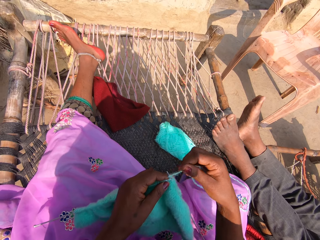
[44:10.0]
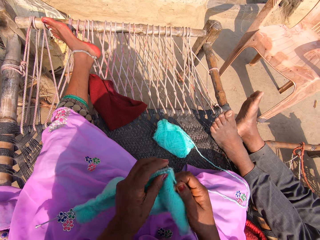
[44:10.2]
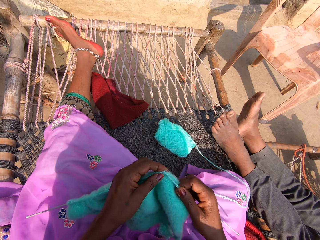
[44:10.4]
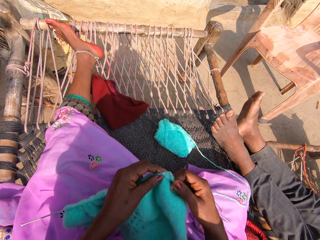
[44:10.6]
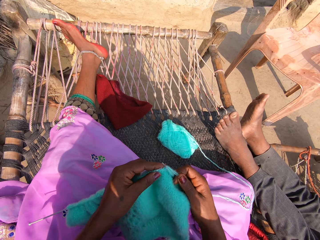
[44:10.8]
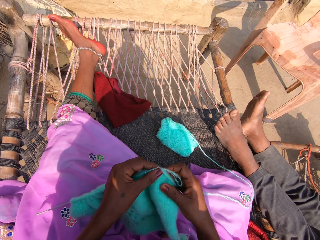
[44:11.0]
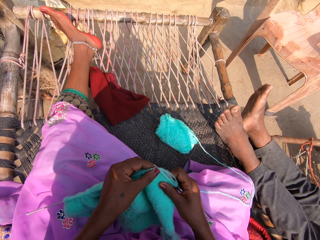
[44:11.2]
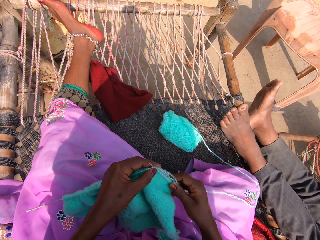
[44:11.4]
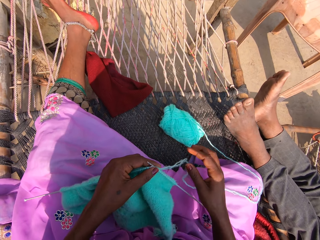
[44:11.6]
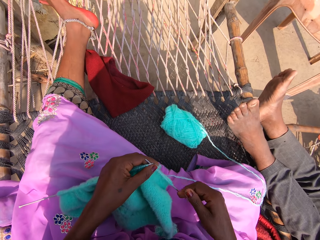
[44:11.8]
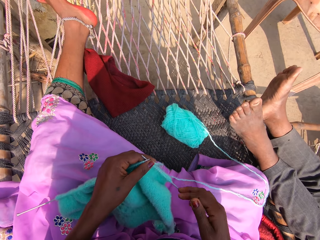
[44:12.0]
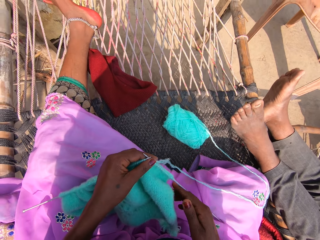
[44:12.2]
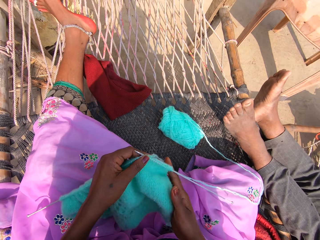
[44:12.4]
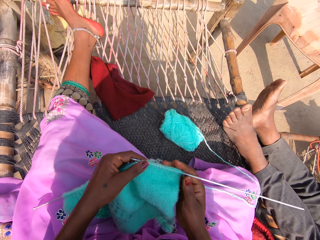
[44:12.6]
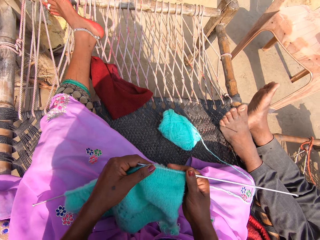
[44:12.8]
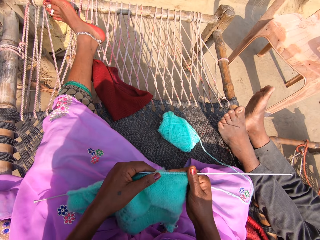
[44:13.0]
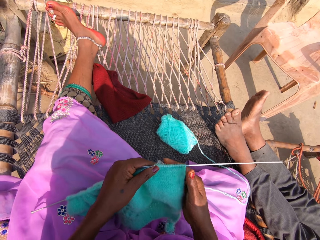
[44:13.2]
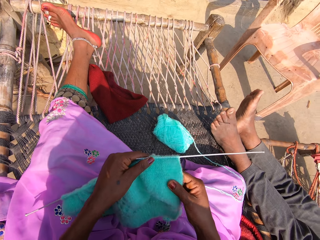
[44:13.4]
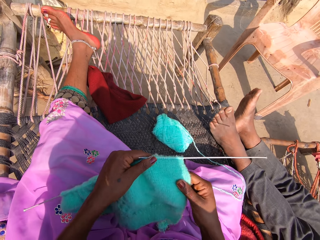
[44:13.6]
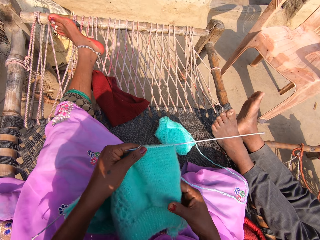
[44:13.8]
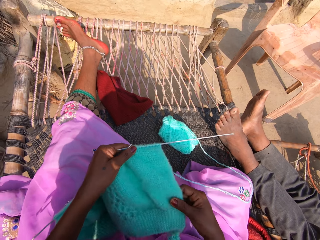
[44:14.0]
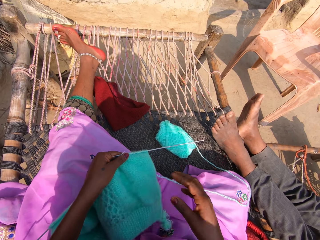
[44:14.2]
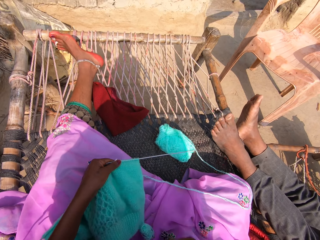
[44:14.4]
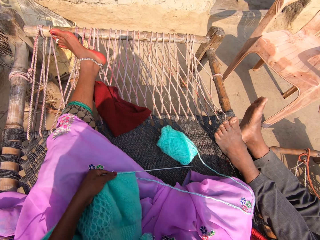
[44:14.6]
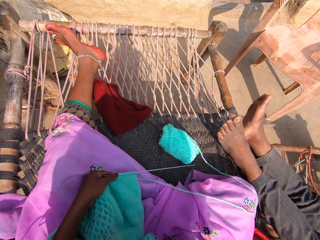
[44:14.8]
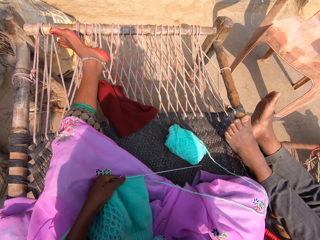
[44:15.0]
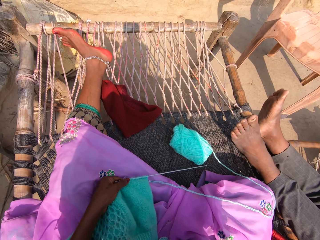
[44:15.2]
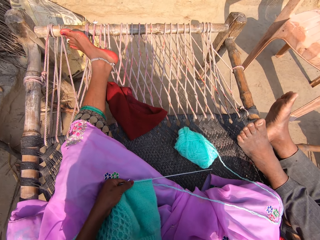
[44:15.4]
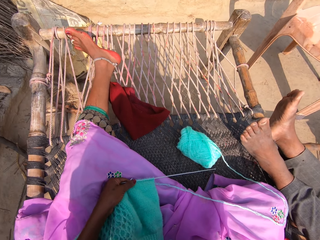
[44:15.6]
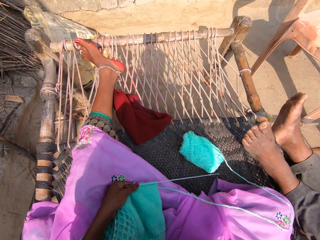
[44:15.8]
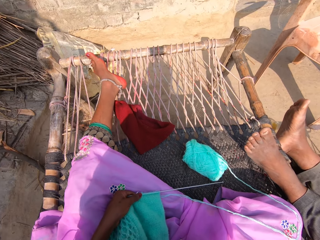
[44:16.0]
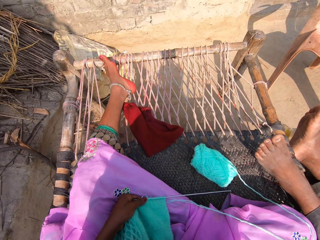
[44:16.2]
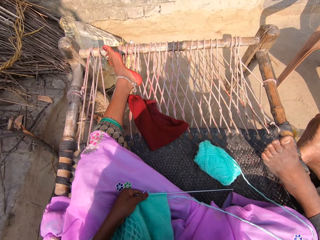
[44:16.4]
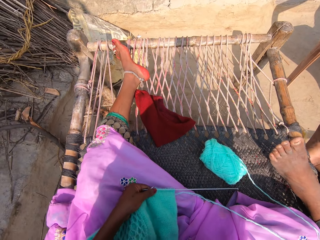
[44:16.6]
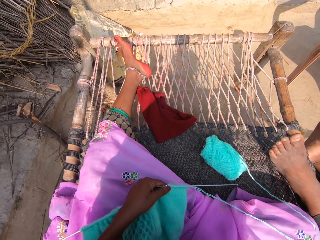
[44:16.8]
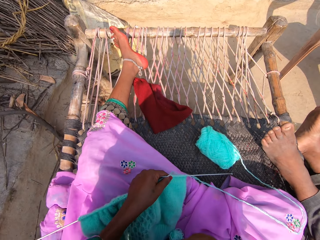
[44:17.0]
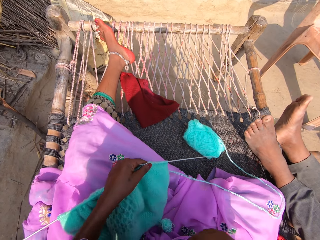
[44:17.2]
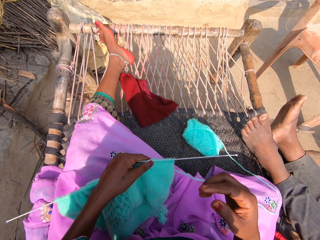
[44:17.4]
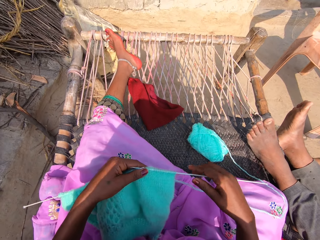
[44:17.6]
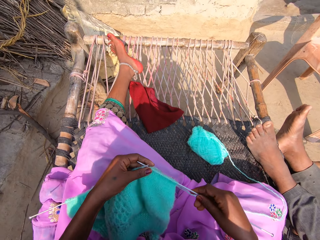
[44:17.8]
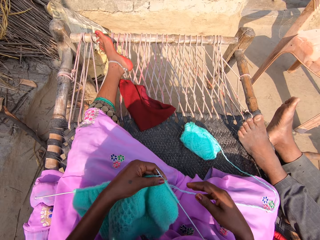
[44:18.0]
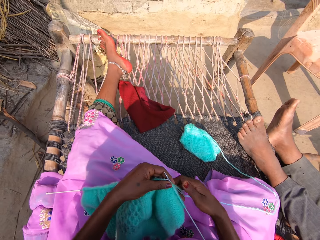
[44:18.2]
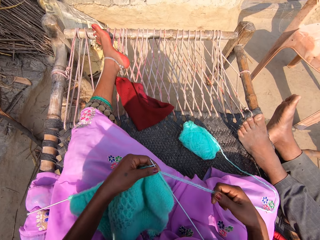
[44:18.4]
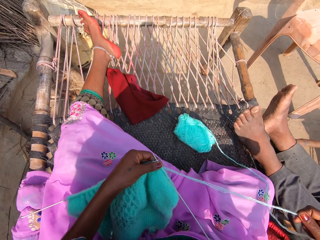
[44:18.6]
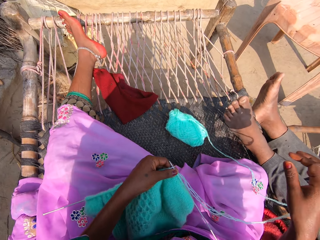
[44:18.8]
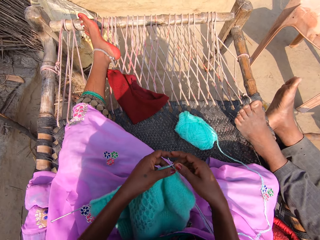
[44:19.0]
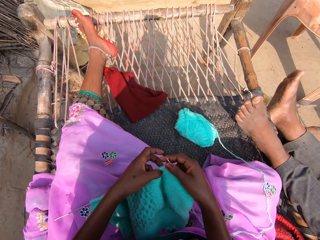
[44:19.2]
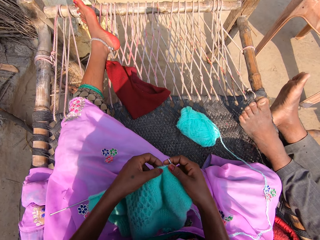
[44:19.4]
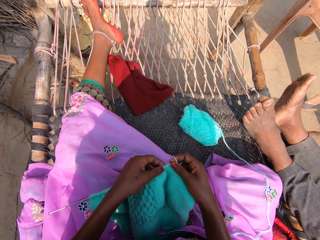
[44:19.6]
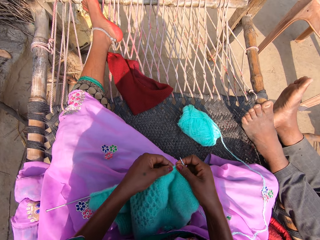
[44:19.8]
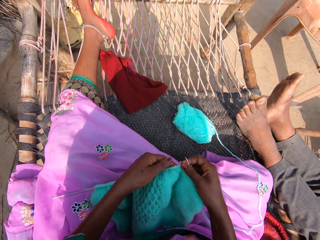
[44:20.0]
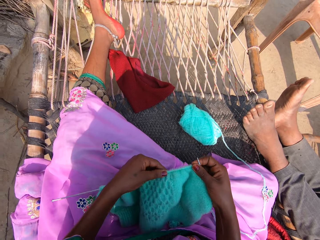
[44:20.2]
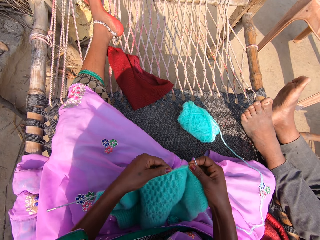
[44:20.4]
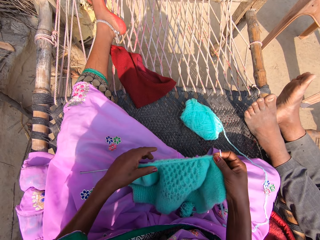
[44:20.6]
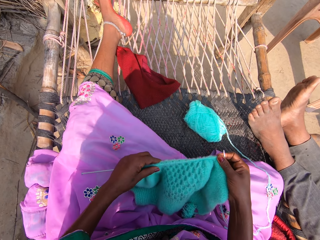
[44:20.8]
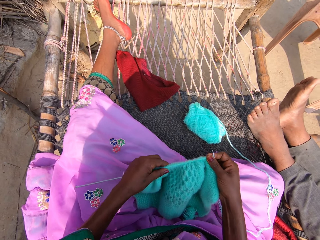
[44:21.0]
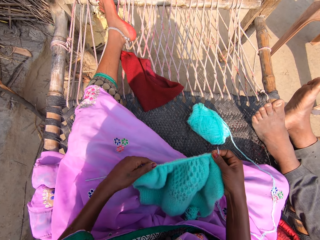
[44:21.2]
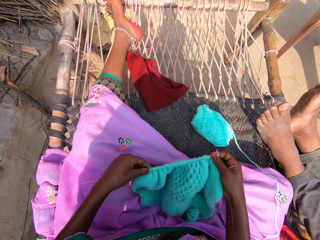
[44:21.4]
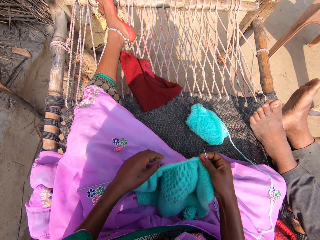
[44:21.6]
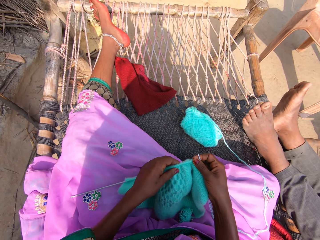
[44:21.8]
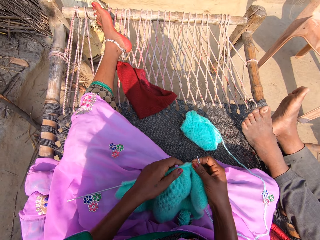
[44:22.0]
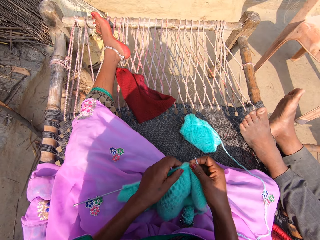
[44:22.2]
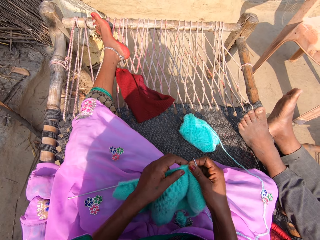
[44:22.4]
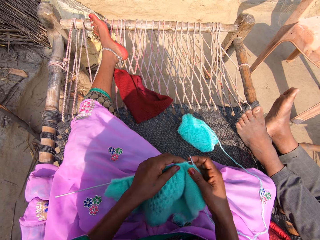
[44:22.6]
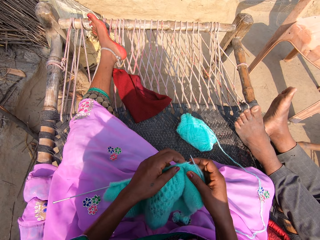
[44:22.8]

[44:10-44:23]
The camera wearer stares at the fabric. She adjusts the knit stitch. She moves her hand. She pulls the wool. She adjusts the yarn with her right hand. She adjusts the knit stitch. She straightens the fabric.

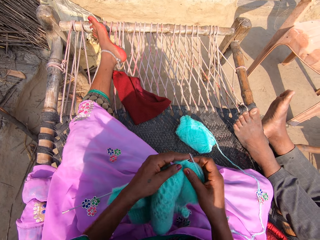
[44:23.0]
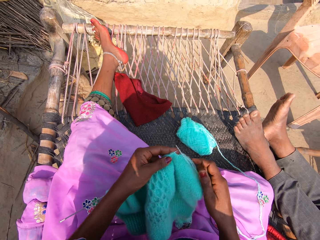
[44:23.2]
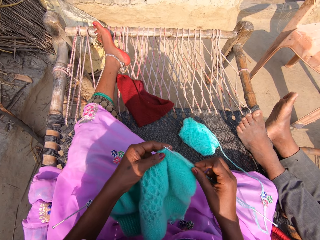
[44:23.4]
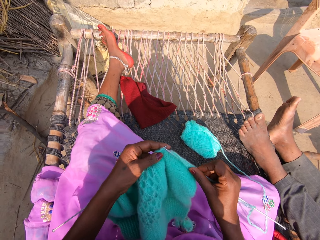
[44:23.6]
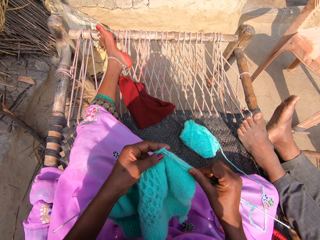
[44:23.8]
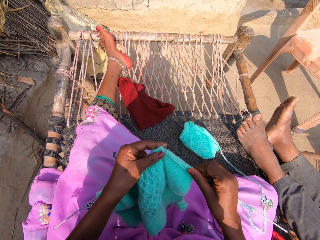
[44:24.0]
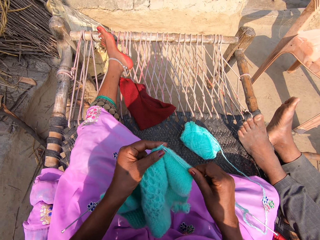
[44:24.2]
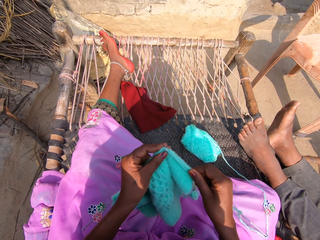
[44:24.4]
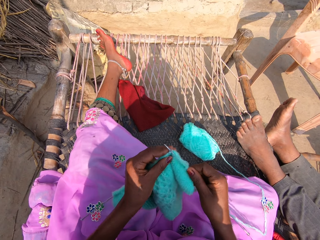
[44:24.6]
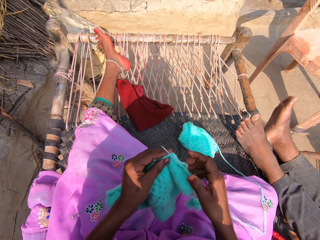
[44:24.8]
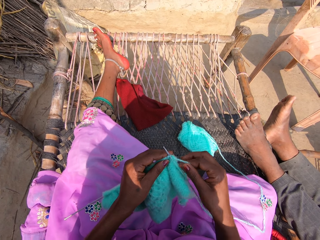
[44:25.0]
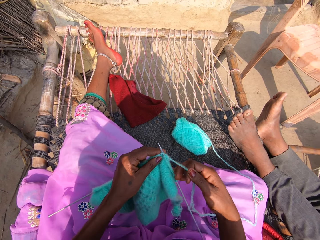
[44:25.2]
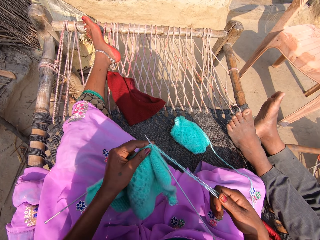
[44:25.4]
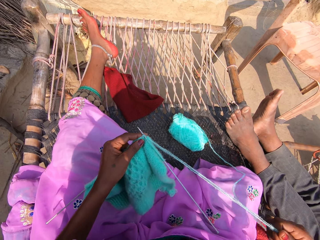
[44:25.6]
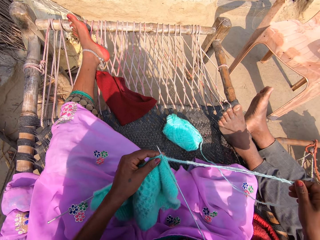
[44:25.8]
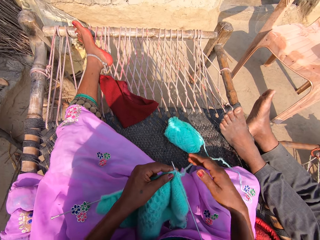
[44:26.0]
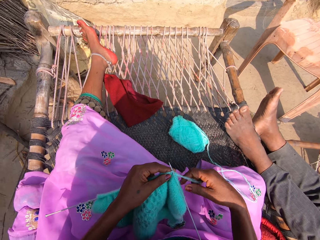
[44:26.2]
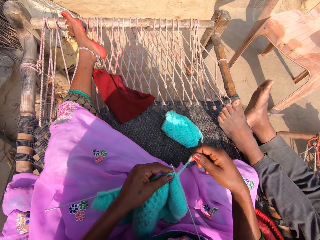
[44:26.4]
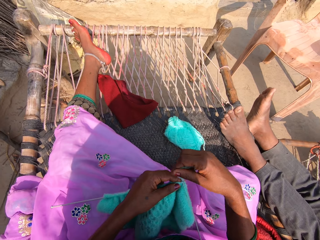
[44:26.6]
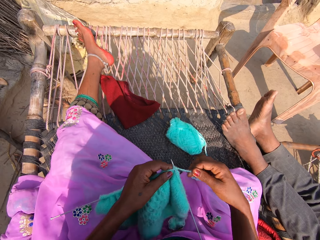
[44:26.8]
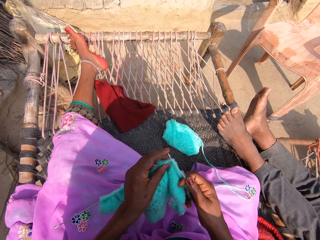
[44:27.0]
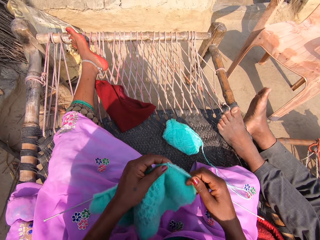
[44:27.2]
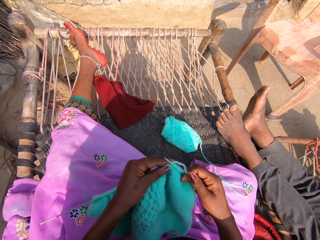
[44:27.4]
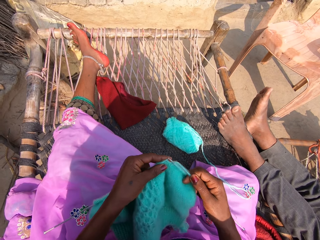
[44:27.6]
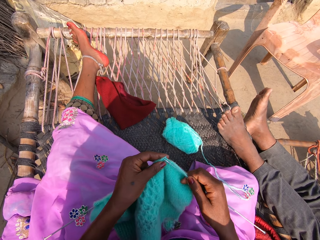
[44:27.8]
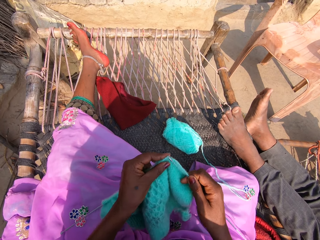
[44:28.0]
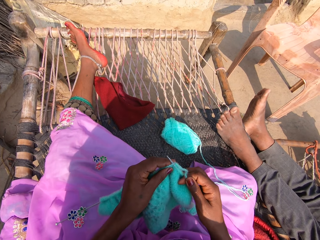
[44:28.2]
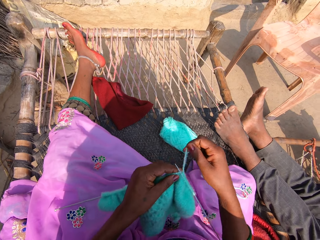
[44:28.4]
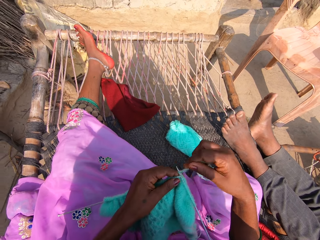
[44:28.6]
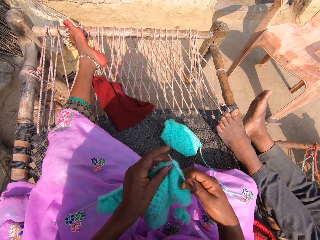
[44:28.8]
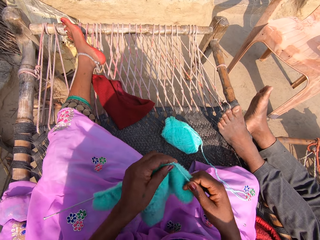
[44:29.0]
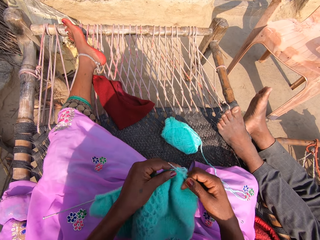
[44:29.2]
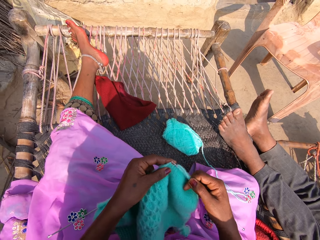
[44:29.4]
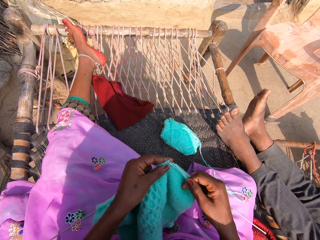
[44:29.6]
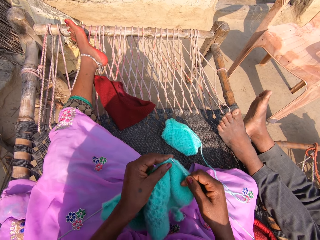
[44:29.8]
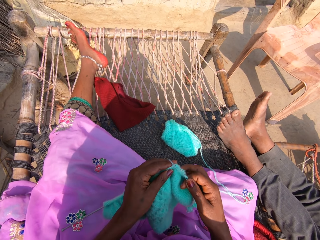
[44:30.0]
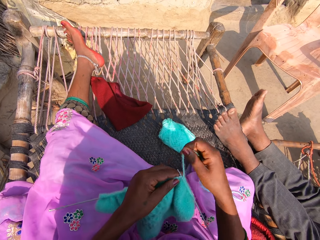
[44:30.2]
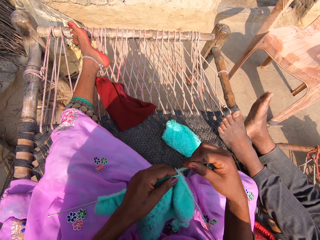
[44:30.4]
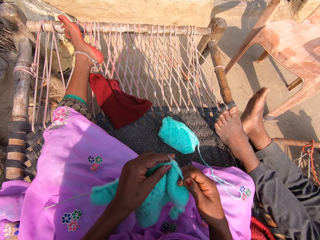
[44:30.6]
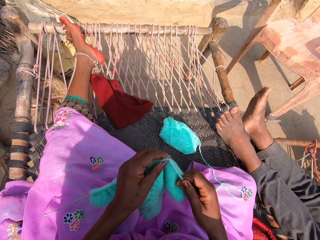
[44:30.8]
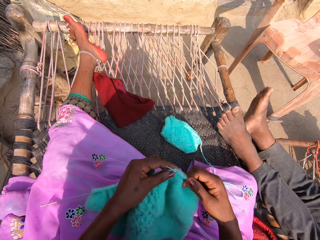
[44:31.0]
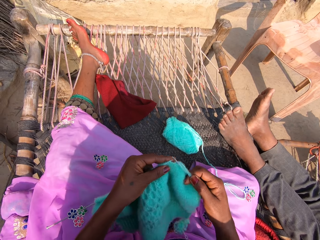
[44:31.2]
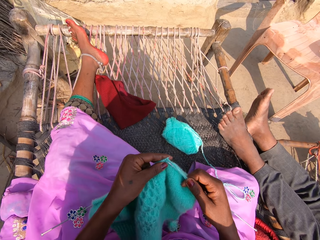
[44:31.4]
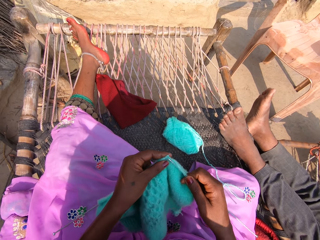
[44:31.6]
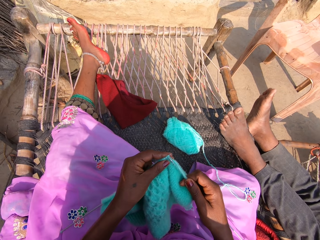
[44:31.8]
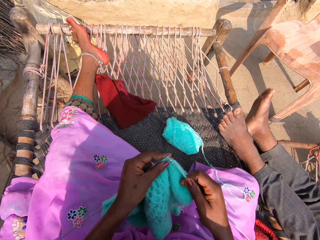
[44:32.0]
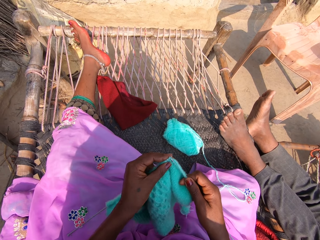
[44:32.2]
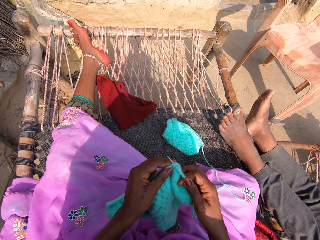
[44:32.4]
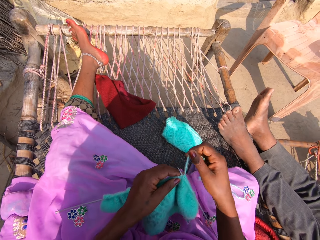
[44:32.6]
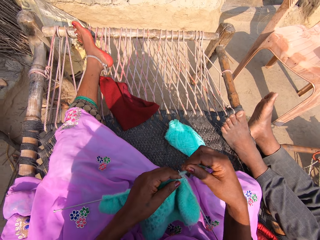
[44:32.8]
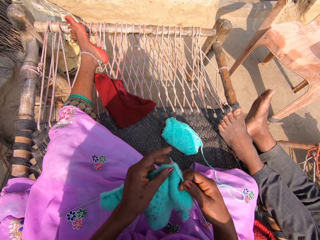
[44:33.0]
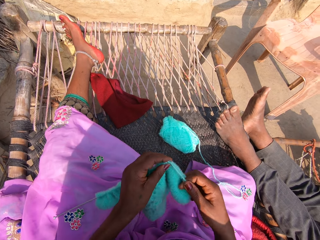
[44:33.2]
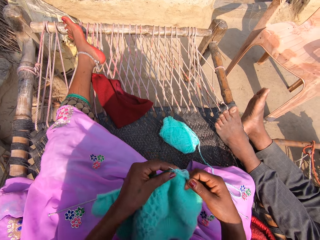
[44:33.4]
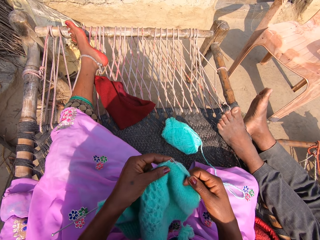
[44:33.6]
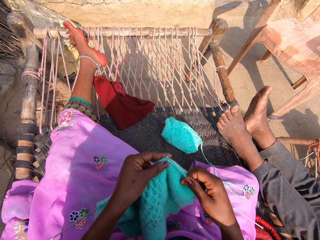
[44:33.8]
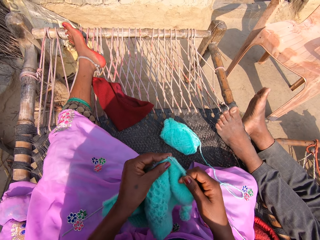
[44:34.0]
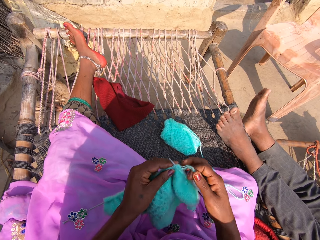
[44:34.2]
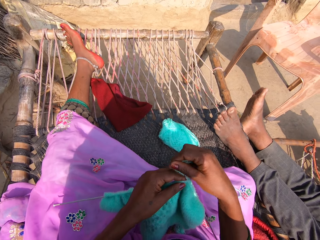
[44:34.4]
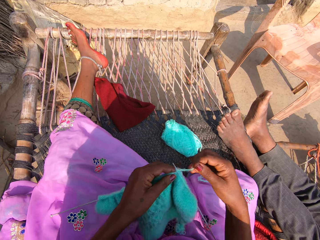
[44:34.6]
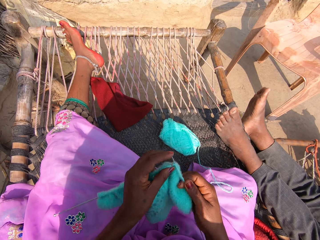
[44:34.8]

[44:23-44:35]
The camera wearer knits the knit stitch with the knitting pins and yarn. She adjusts the yarn with her right hand. She knits the knit stitch with the knitting pins and yarn.
